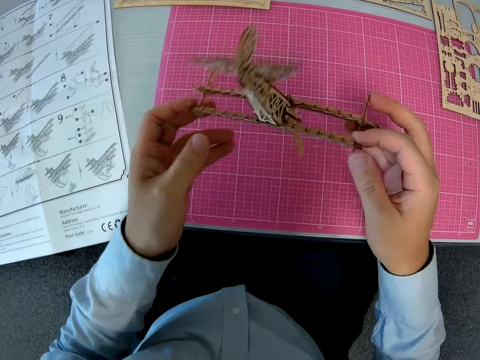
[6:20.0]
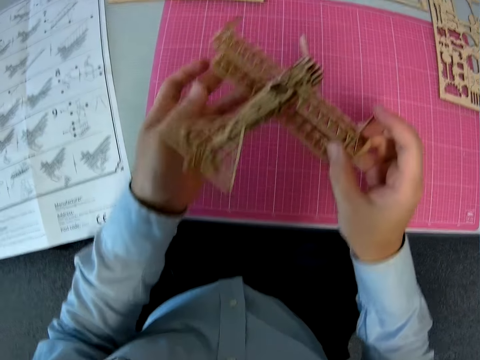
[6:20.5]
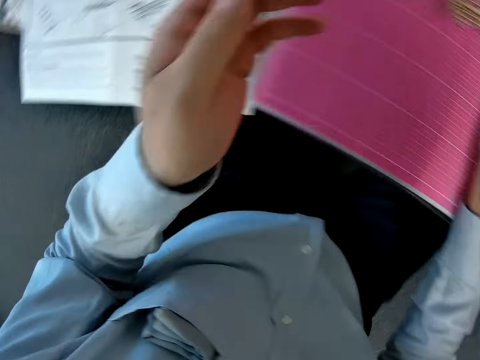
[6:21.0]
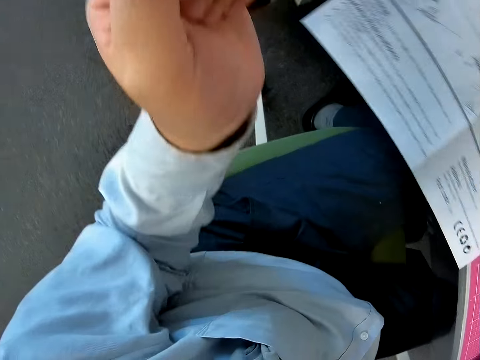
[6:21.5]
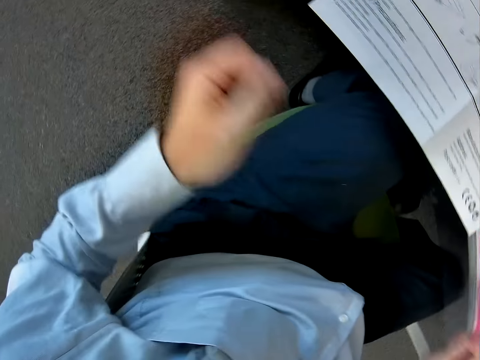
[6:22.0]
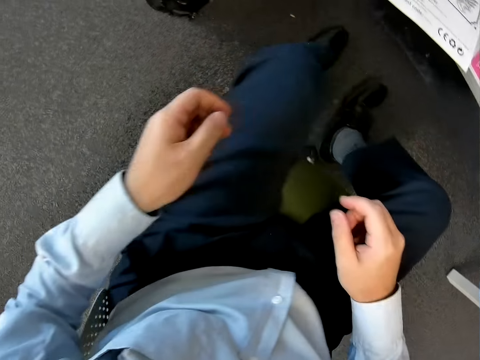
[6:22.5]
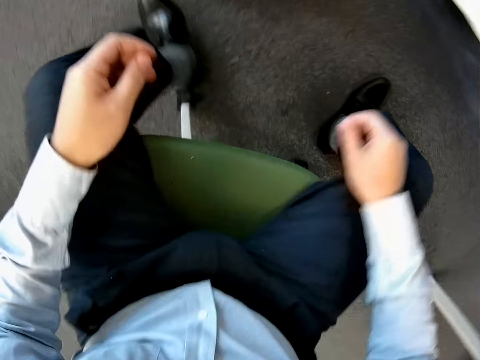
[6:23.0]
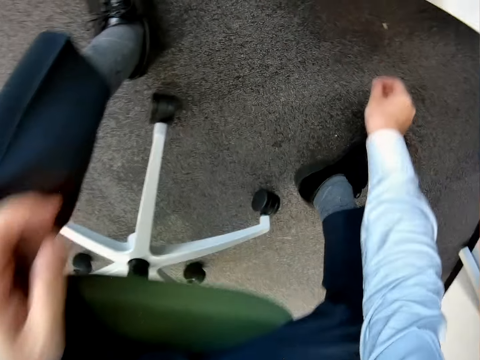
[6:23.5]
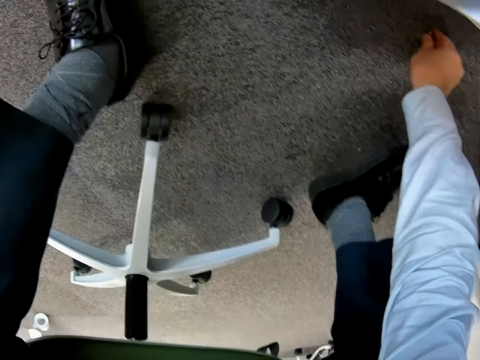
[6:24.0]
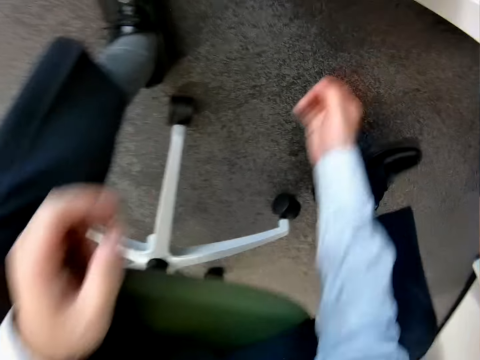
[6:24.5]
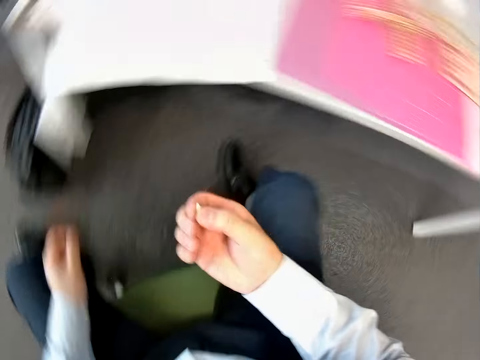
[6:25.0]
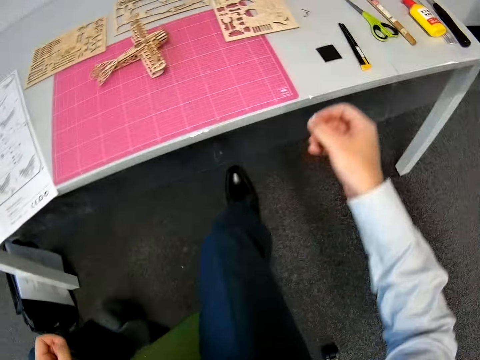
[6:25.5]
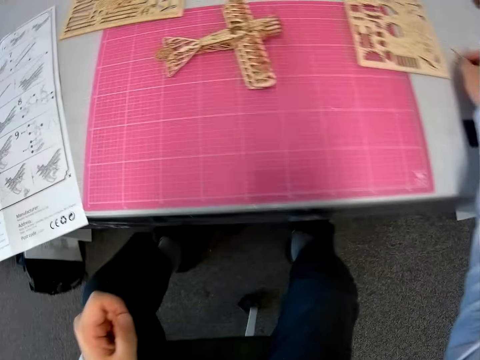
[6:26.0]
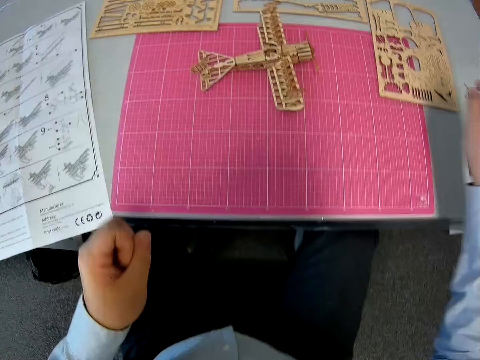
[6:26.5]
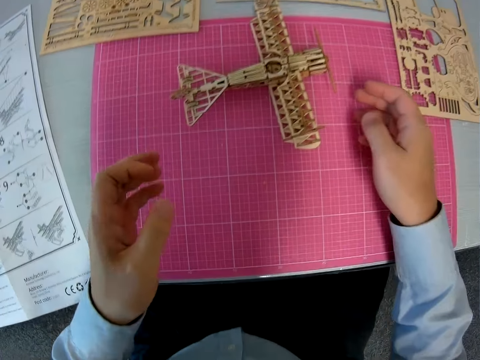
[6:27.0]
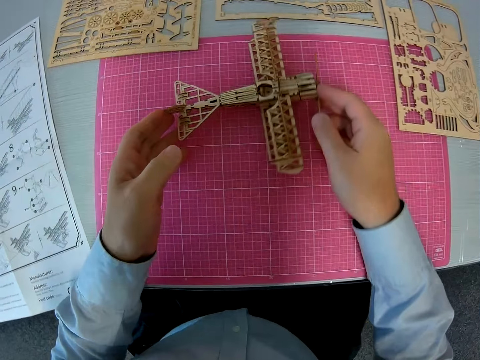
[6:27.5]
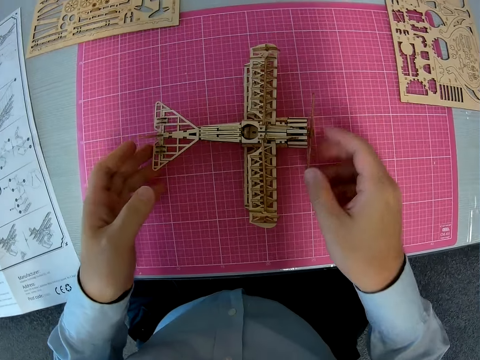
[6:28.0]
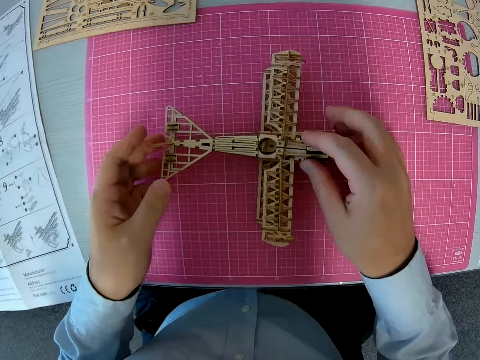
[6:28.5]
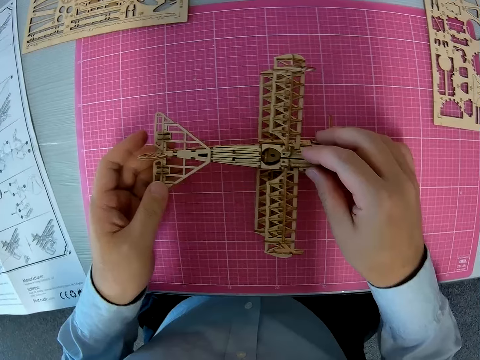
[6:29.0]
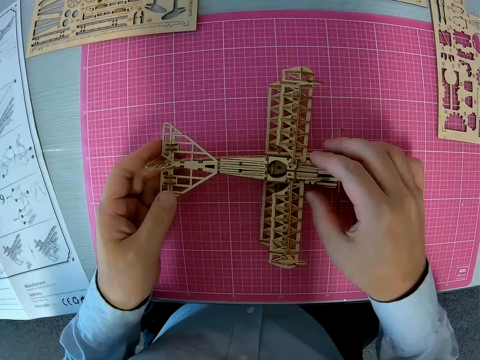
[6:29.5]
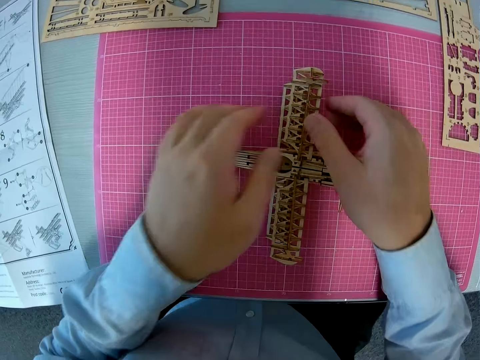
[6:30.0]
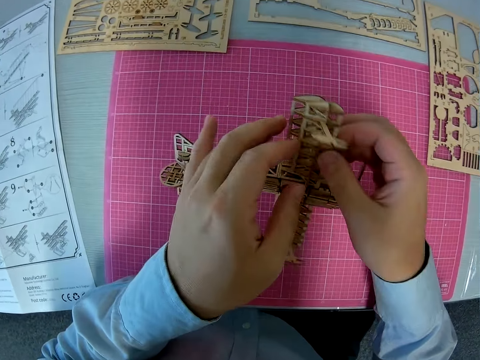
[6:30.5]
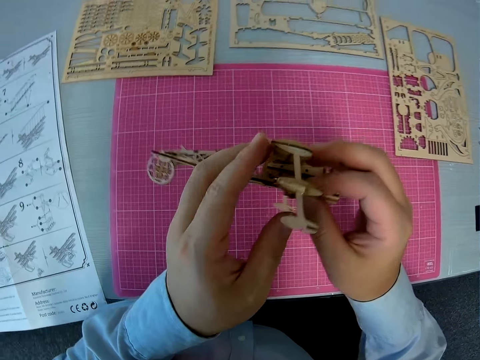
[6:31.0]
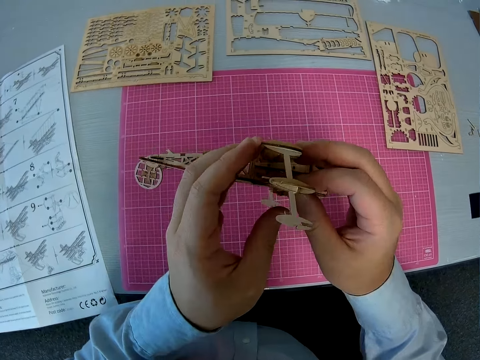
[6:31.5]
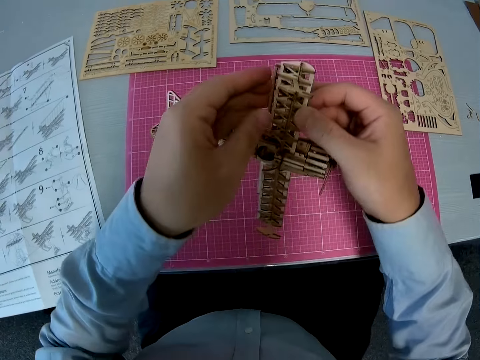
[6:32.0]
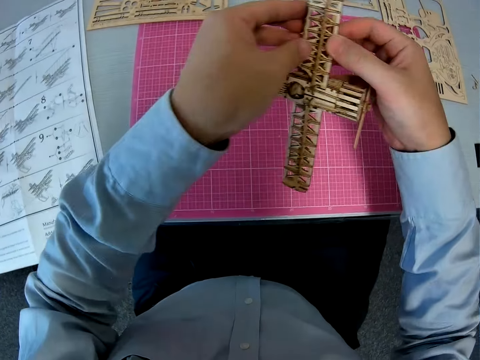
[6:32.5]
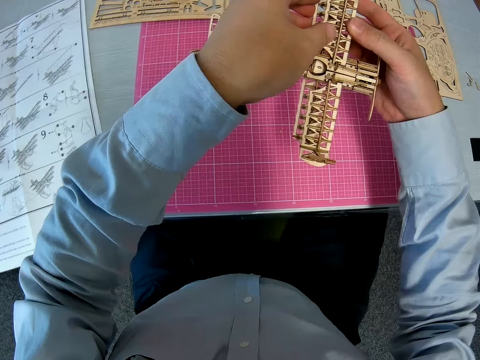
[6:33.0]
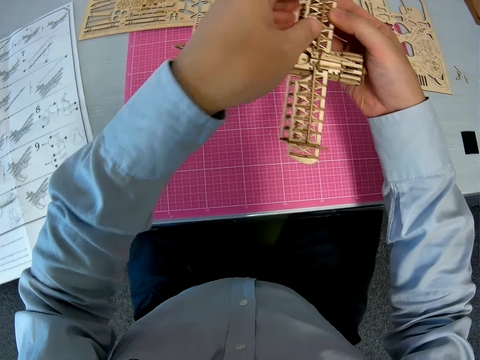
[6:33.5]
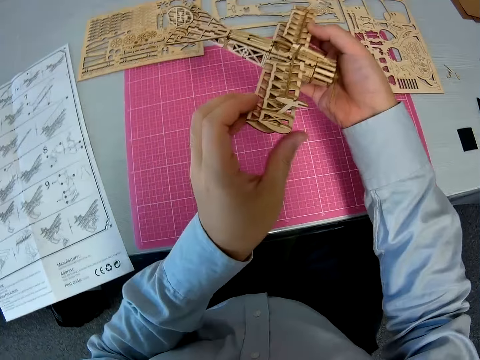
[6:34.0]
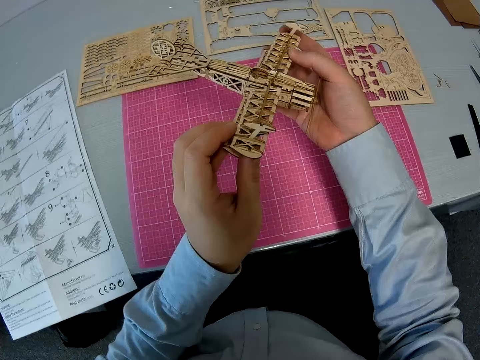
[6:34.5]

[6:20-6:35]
The camera wearer places the plane on the table. They turn around the room. They bend. They pick a piece of paper from the floor. They drop the piece of paper on the table. They move the plane backwards. They examine the plane. They hold the plane model.

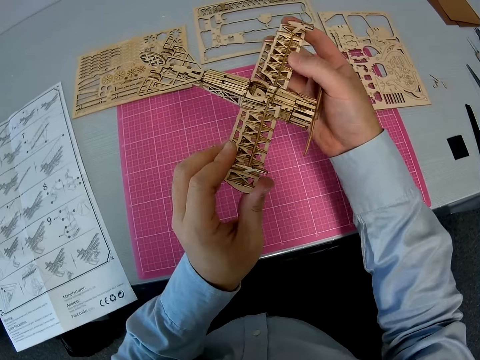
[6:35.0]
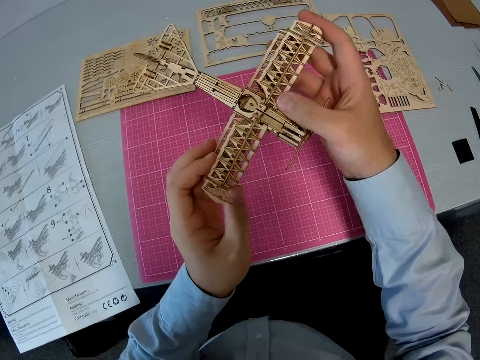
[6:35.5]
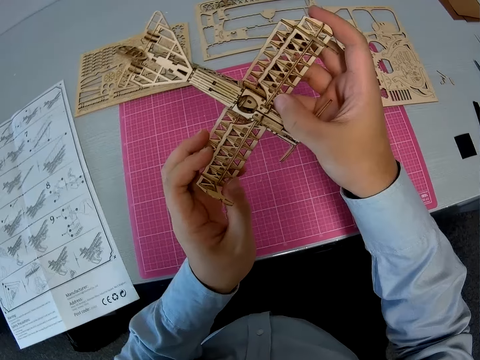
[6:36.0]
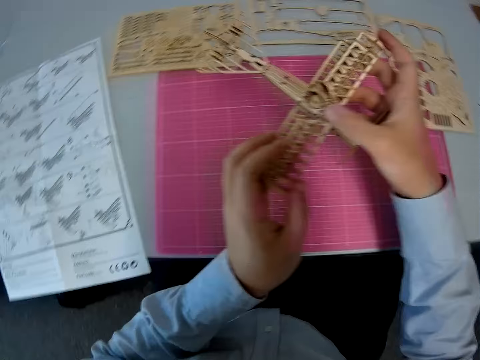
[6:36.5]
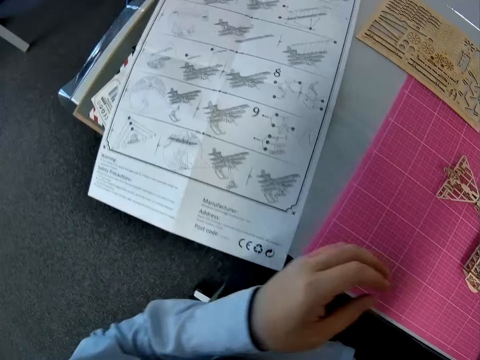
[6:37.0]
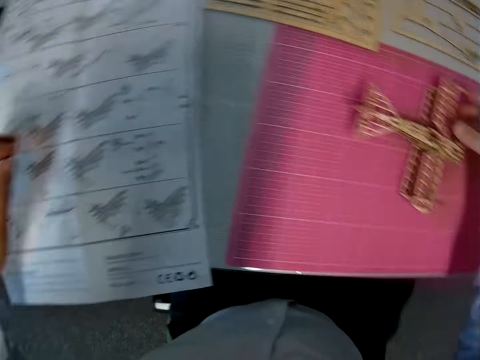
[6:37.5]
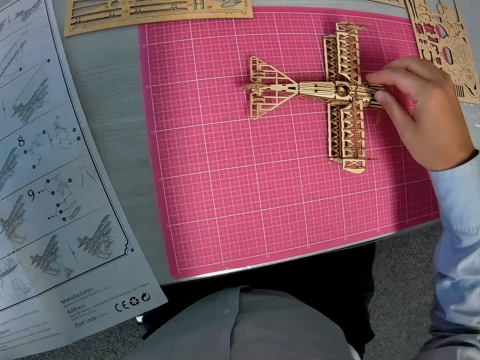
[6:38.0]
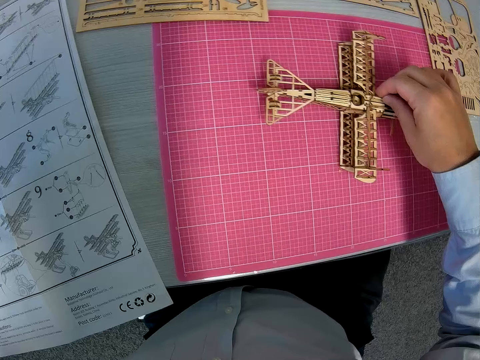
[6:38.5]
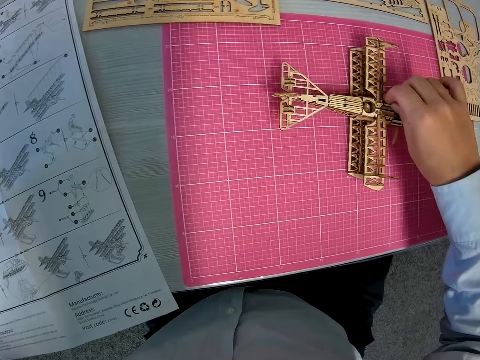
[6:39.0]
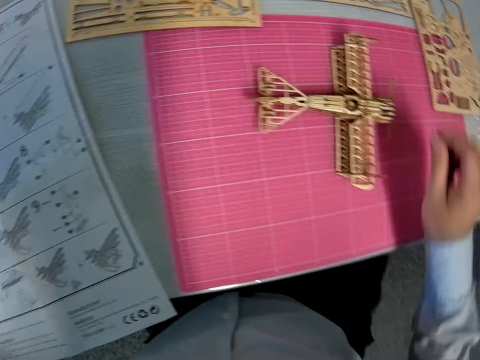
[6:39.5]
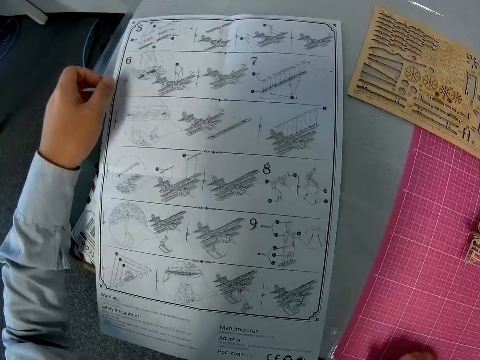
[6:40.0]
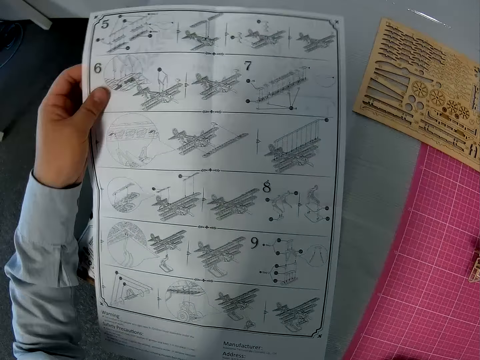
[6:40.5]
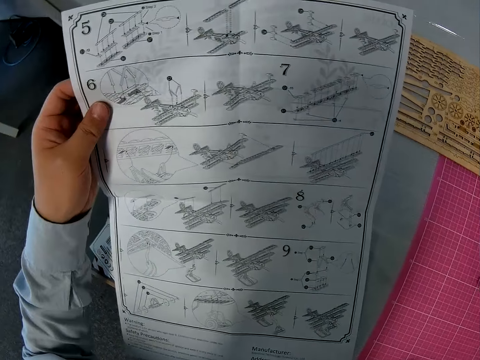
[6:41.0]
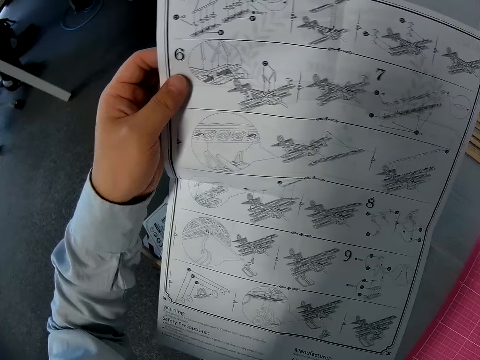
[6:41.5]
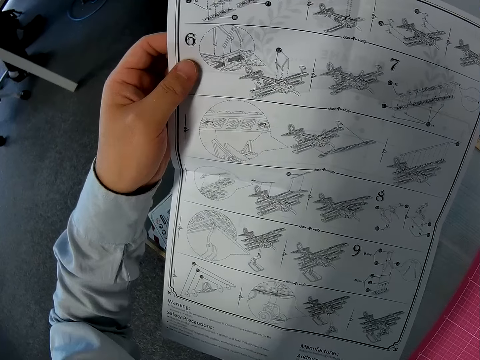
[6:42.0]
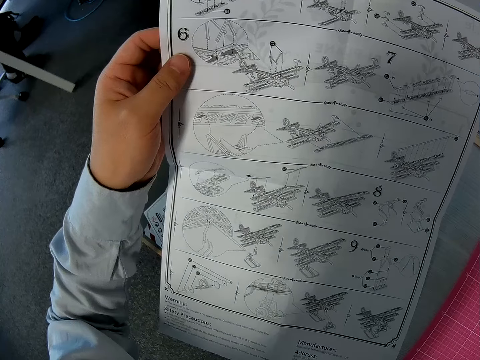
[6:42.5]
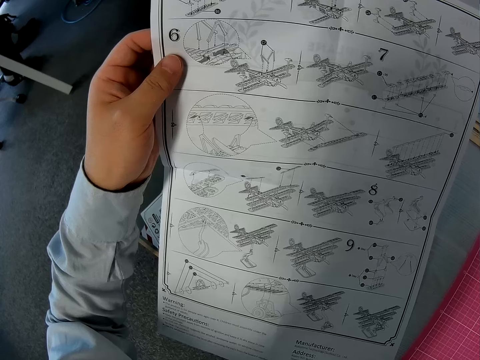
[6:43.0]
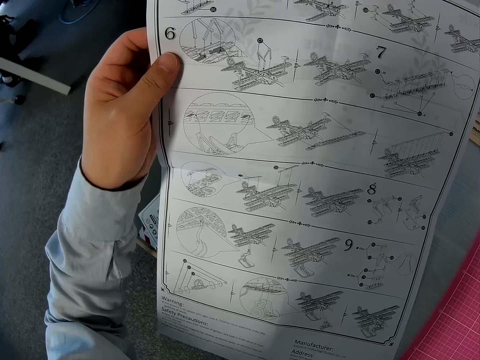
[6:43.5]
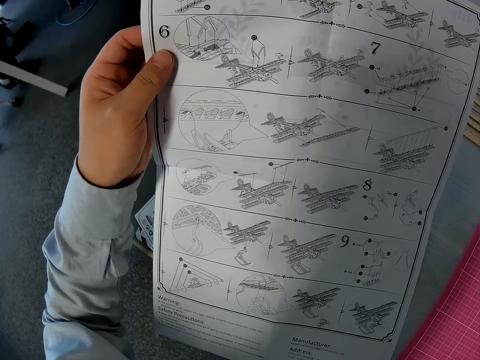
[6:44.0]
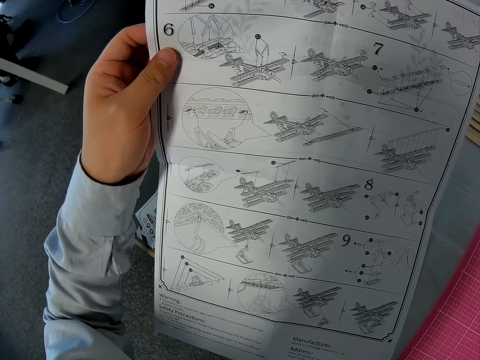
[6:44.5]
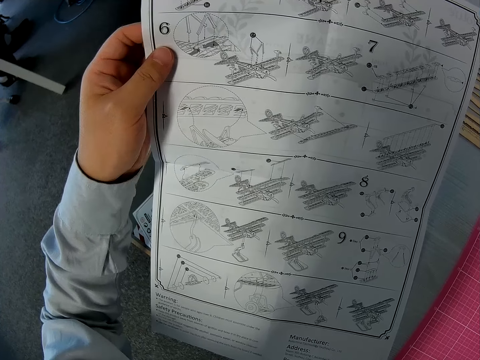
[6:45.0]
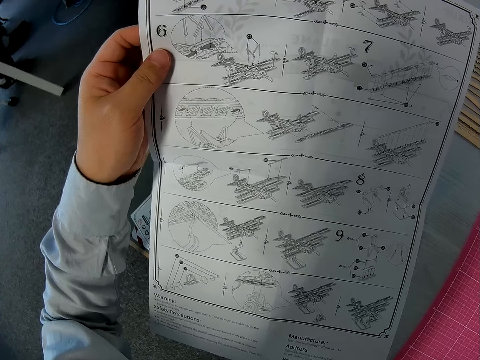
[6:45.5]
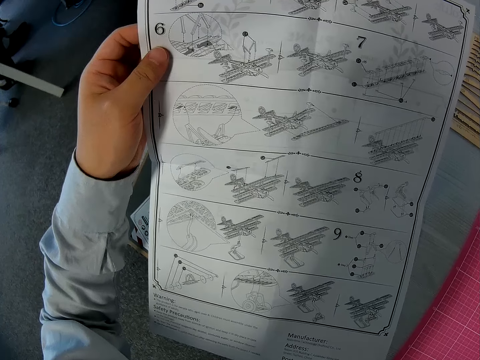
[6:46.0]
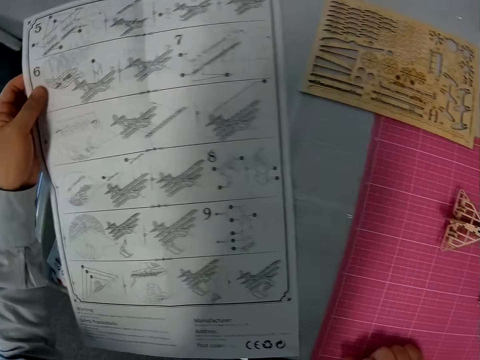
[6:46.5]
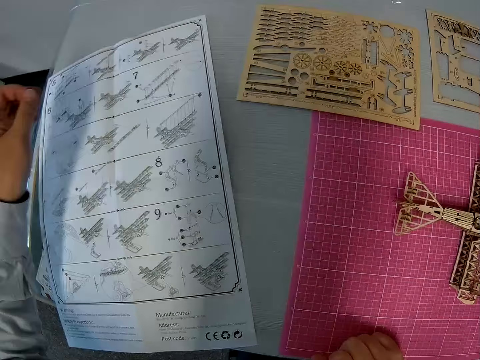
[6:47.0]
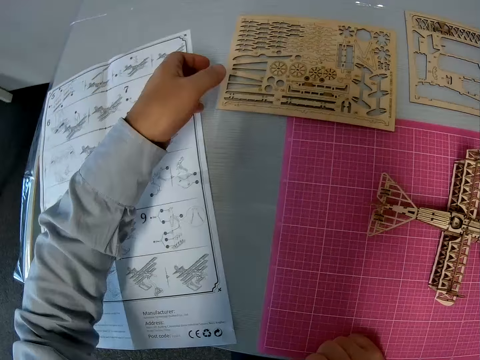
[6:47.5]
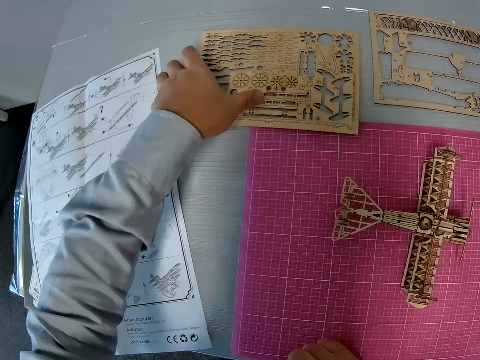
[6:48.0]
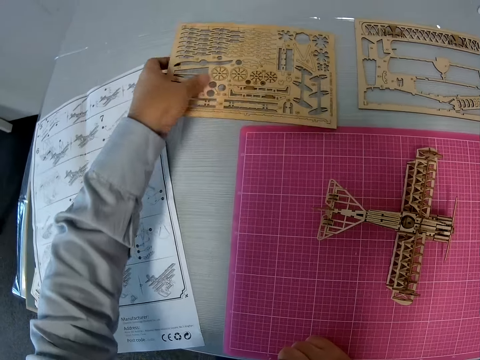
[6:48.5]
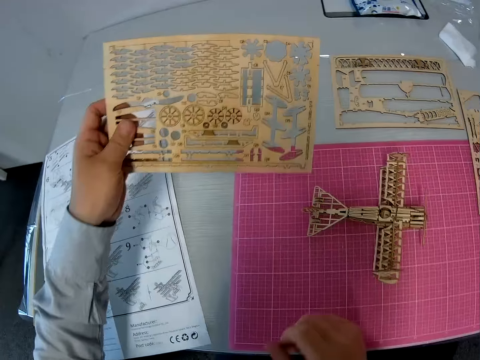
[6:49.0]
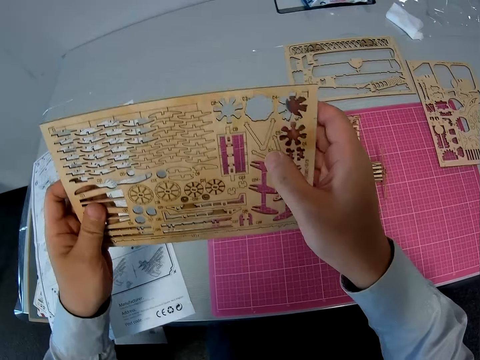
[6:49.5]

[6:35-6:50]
The camera wearer places the plane model on the table. They adjust a piece of the plane. They hold a piece of paper board on the plane board. They pick the instructional manual paper from the table. They examine the manual. They place the instructional manual back to the table. They pick up a board with pieces of the toy plane from the table.
